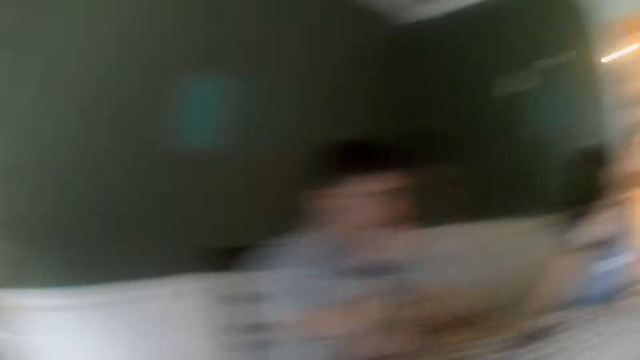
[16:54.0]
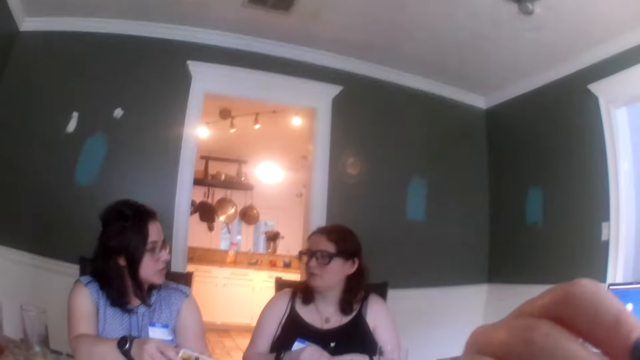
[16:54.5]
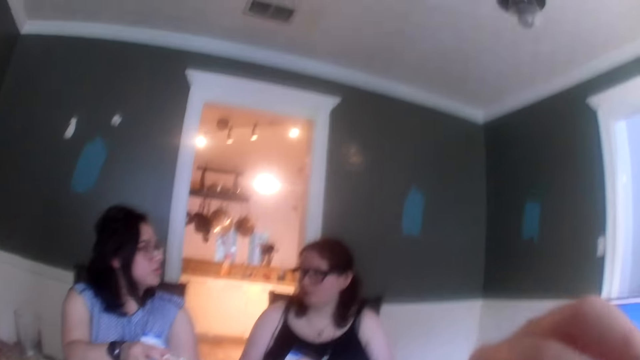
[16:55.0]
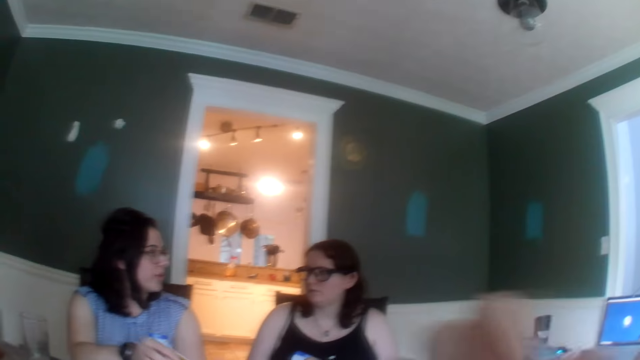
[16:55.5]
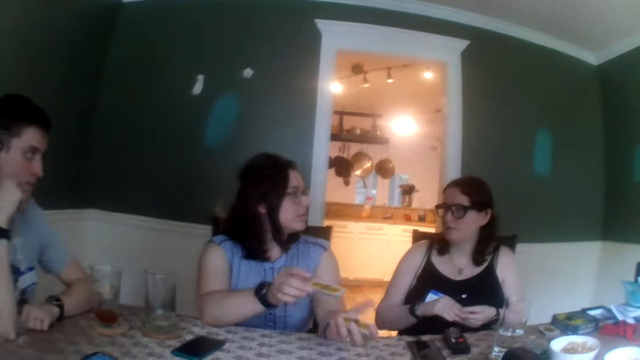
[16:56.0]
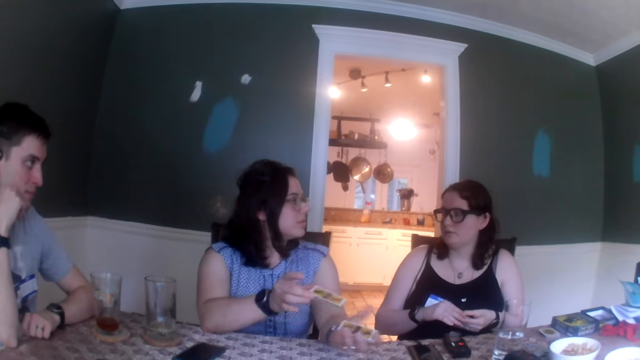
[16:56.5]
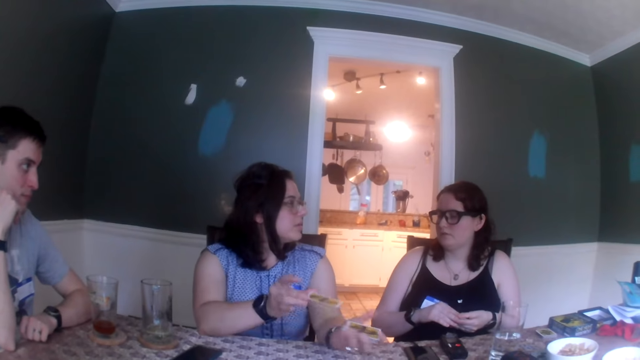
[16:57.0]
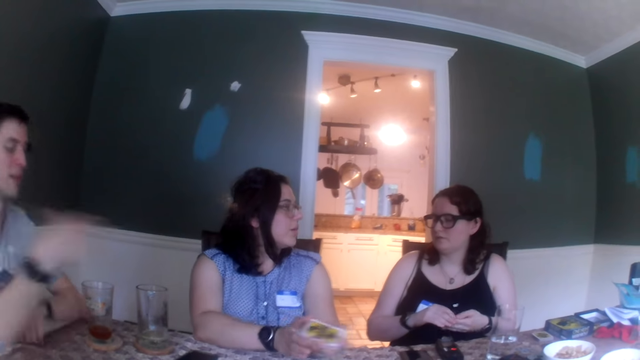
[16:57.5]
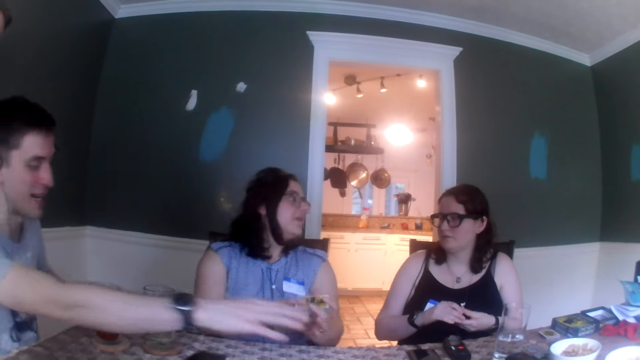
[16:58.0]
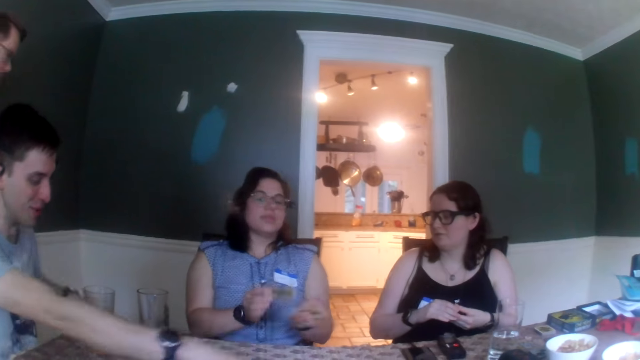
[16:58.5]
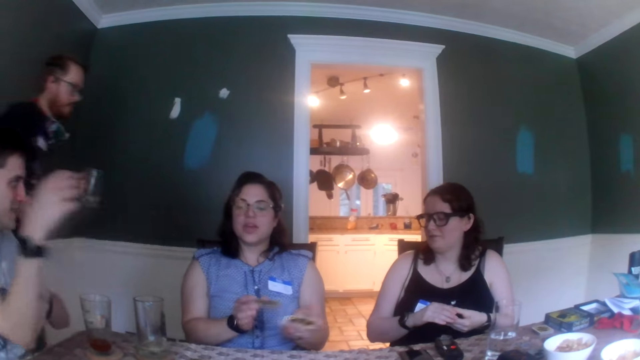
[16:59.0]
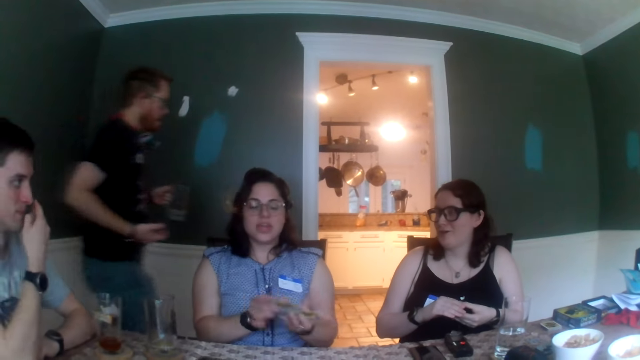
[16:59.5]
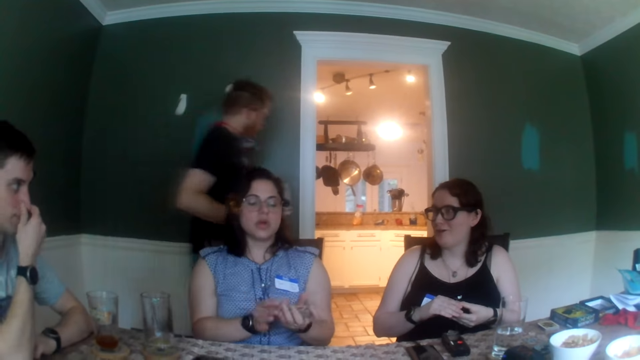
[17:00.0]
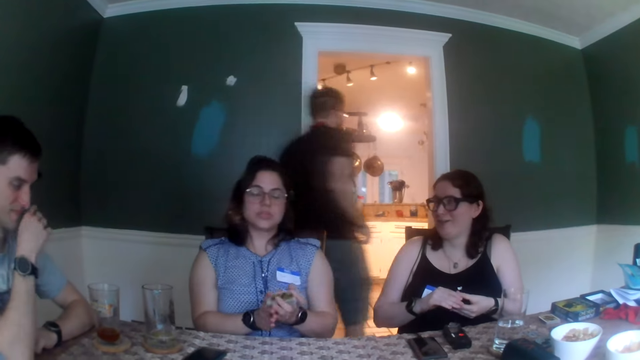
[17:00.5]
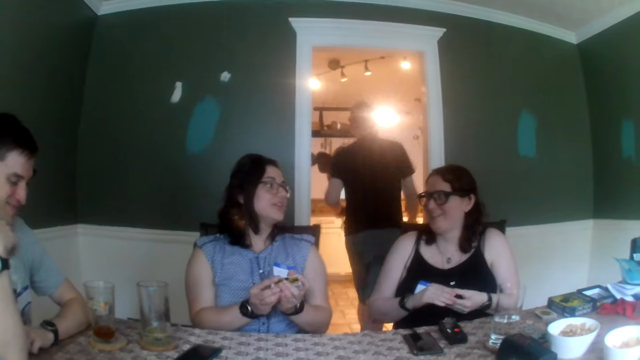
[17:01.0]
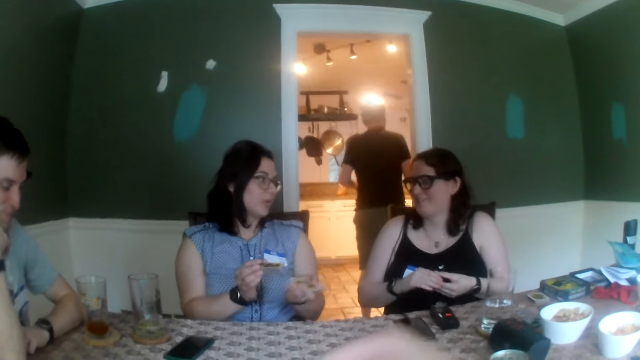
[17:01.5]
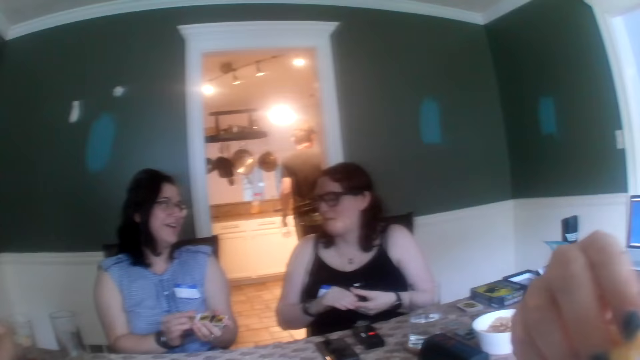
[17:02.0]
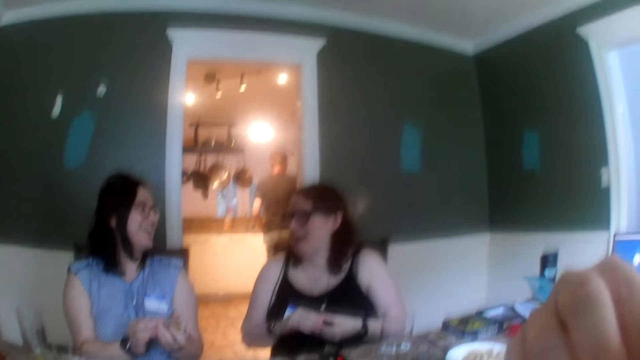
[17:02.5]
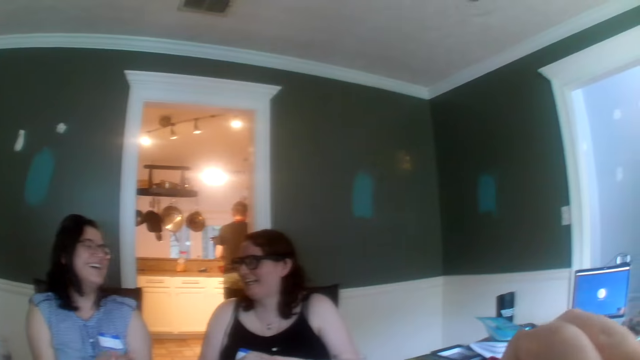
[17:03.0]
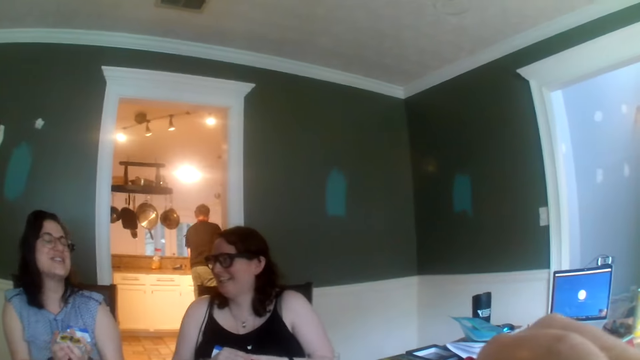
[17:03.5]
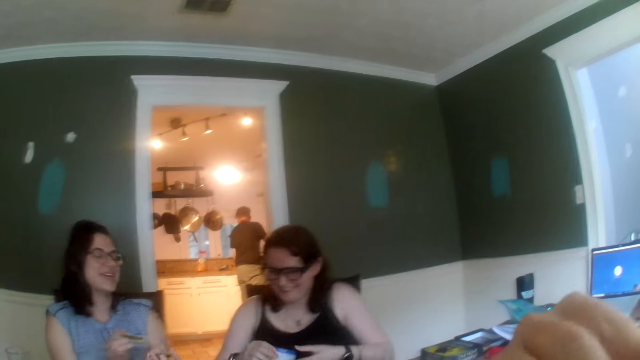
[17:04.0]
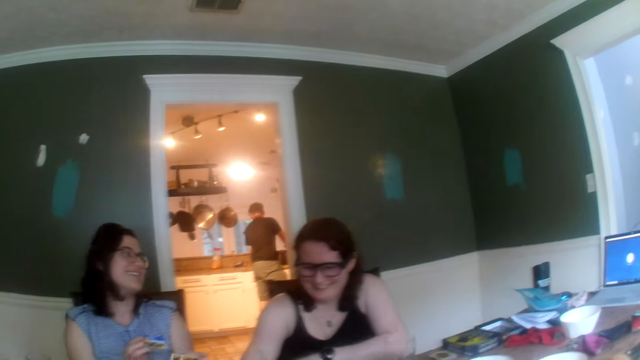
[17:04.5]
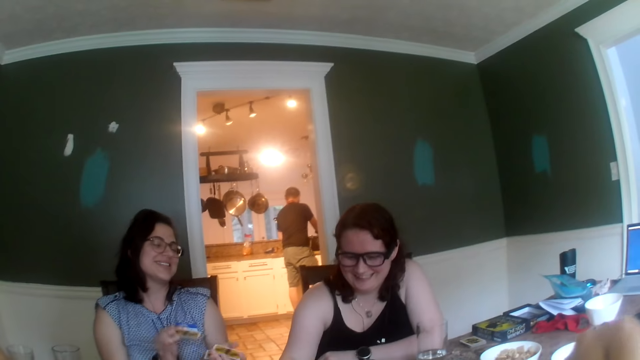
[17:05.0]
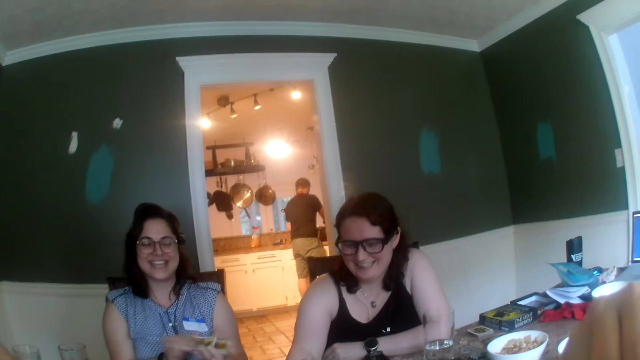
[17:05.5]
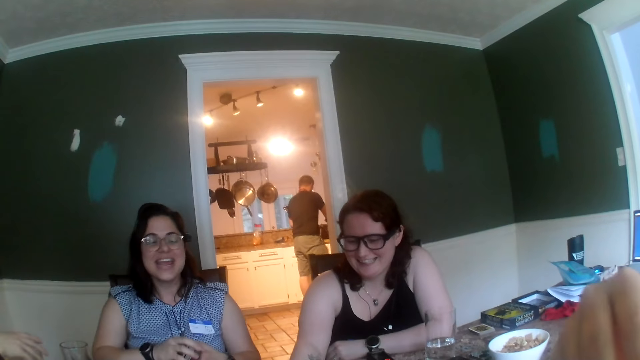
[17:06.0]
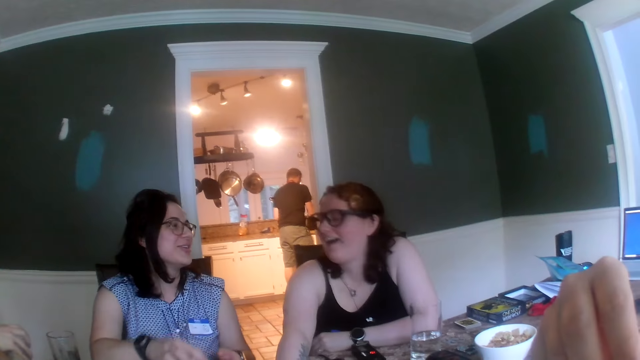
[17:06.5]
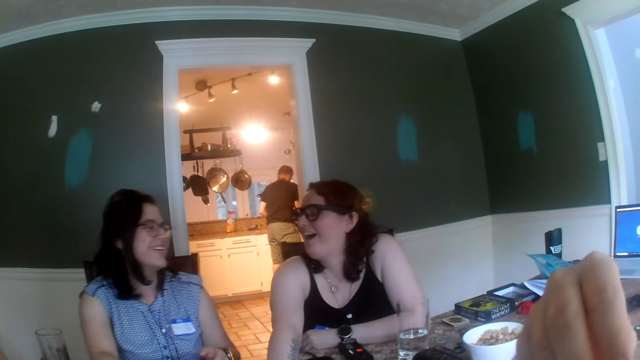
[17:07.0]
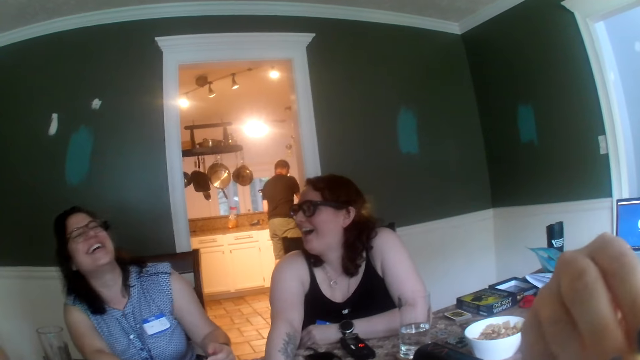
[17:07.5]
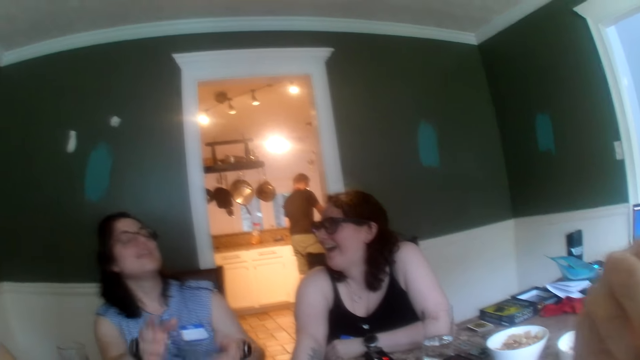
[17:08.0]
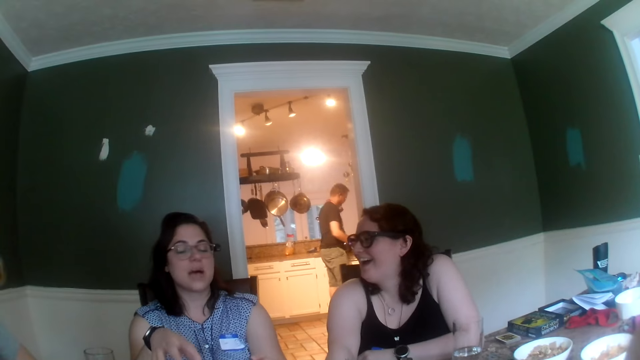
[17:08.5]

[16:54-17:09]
The camera wearer looks around. A woman dialogues with another woman. A man walks into a kitchen from the dining room with a glass cup in his left hand. Another man dialogues with the first woman. The camera wearer looks around. A woman drops the stack of poker chips on the table with her right hand. The other man dialogues with the first woman. The woman drops the deck of cards on the table with her right hand. Another woman passes the deck of cards from her left hand to her right hand.

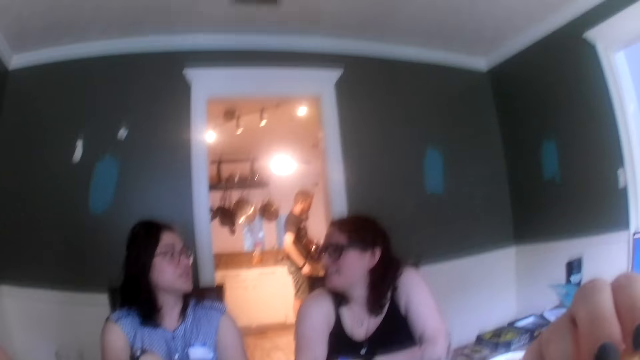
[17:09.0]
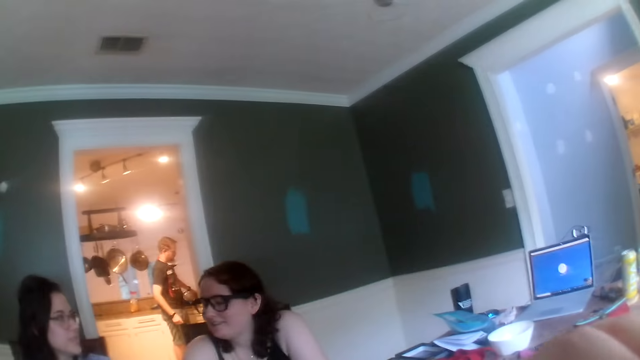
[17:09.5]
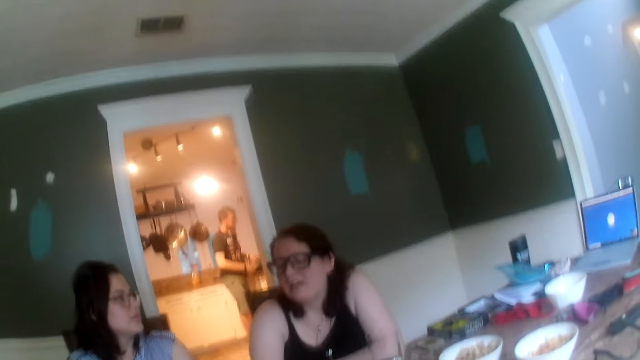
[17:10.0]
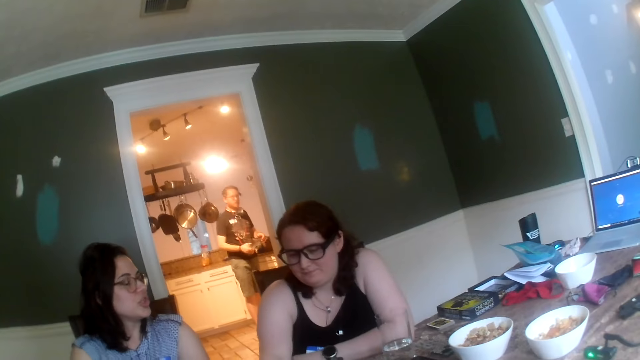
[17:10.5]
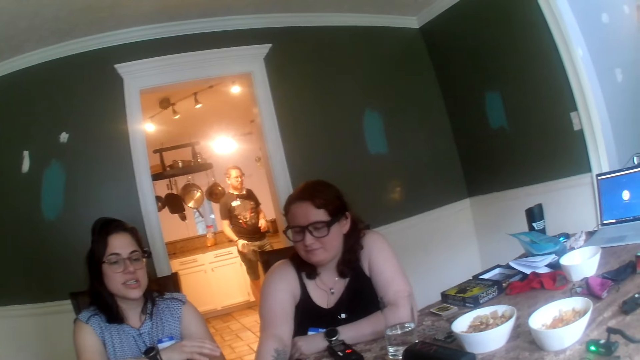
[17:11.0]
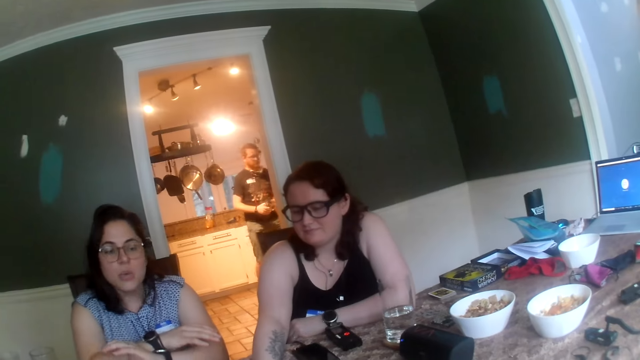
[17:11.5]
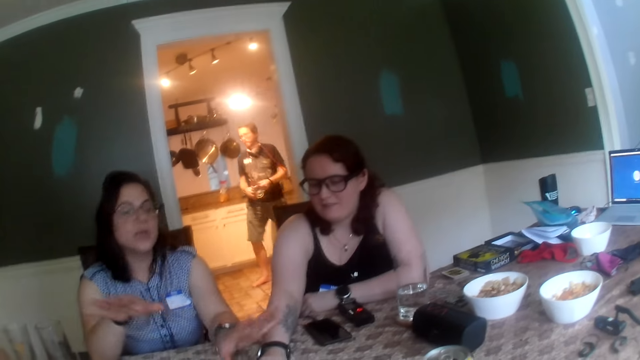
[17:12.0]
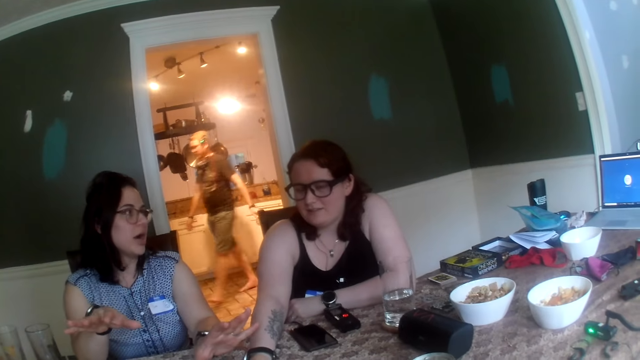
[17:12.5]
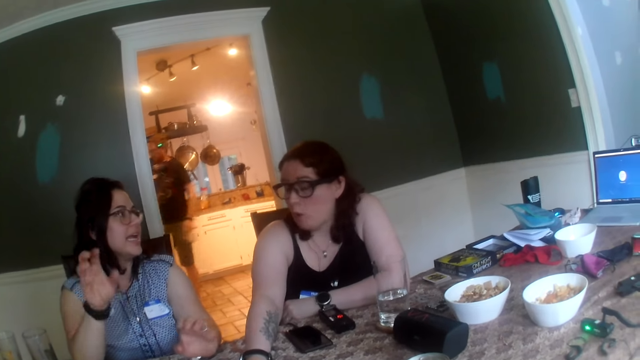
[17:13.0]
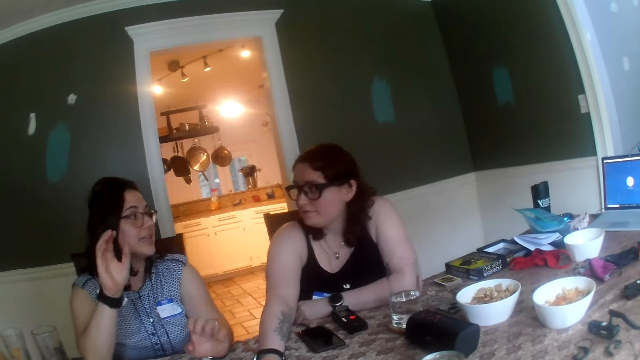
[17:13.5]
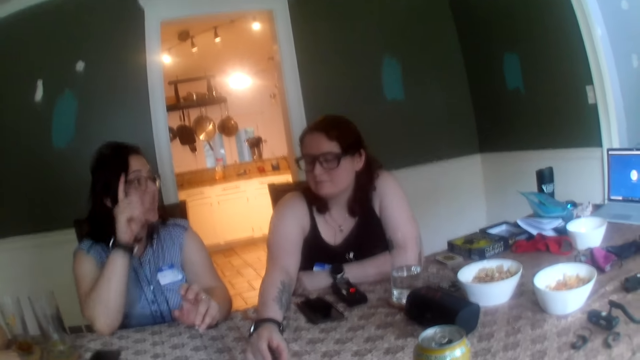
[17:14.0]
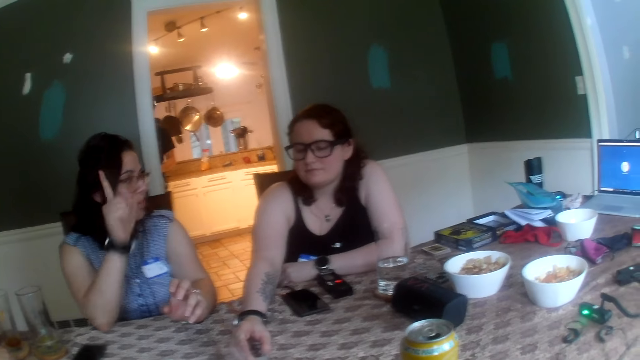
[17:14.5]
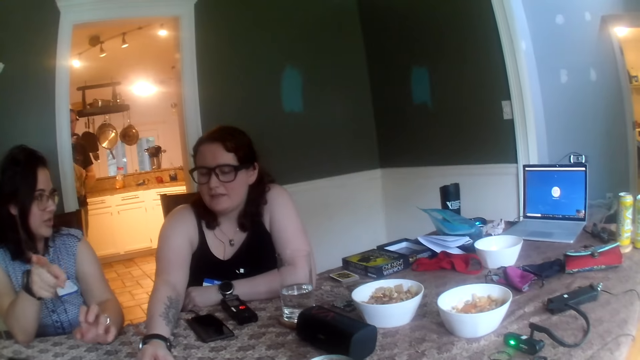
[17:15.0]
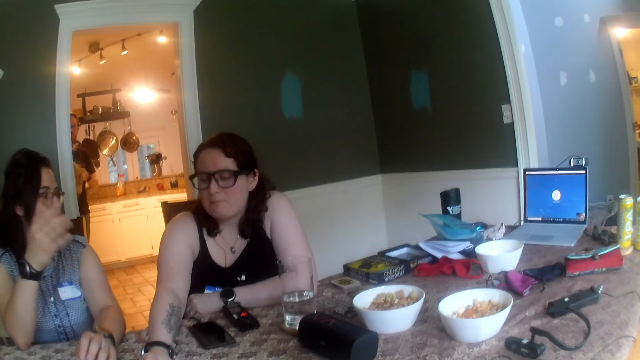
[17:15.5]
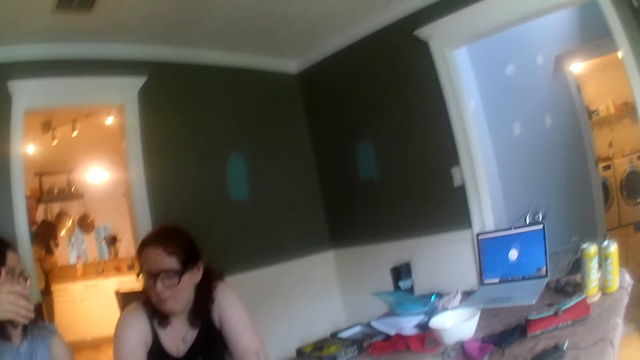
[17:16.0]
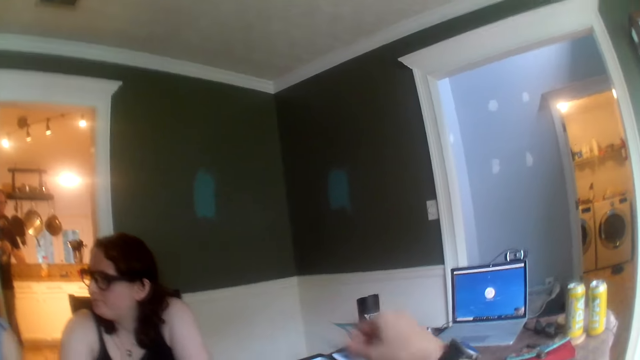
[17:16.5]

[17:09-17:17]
A man passes the glass cup from his left hand to his right hand, shakes the glass cup with his right hand, and passes the glass cup from his right hand to his left hand. A woman holds the stack of poker chips on the table with her right hand. Another woman points to the camera wearer with her right hand. The man cleans the glass cup in his left hand with a napkin in his right hand.
